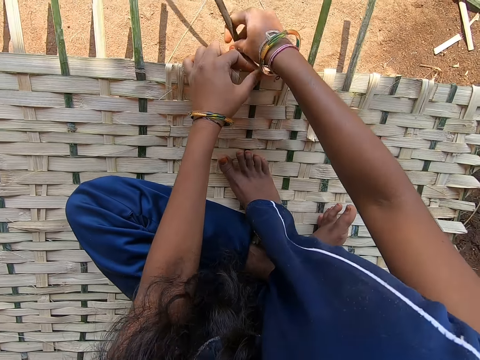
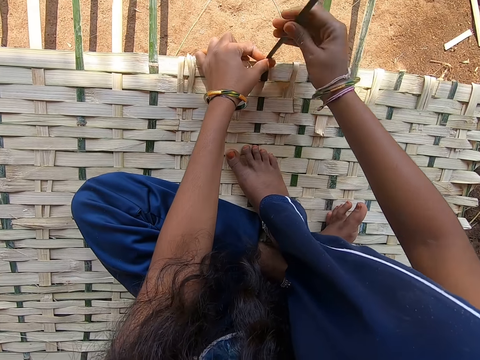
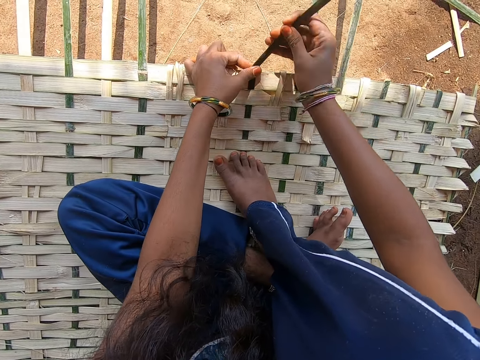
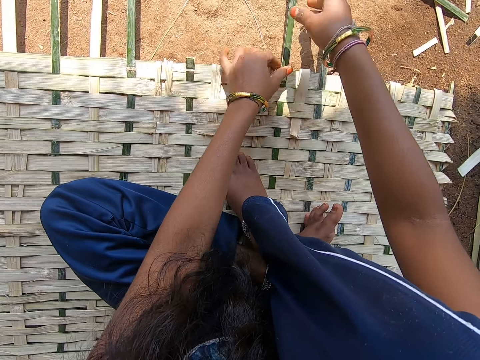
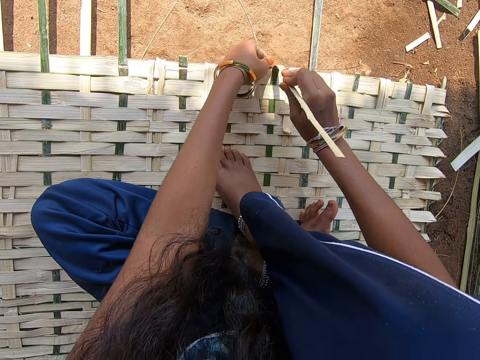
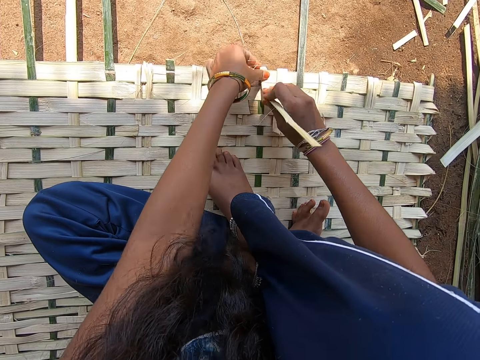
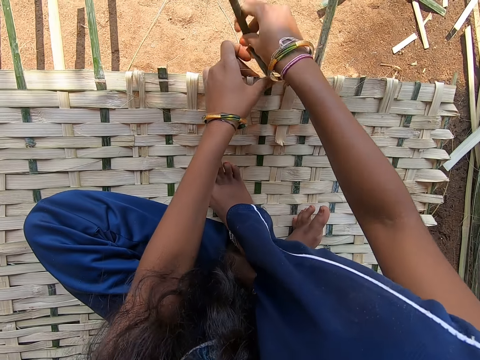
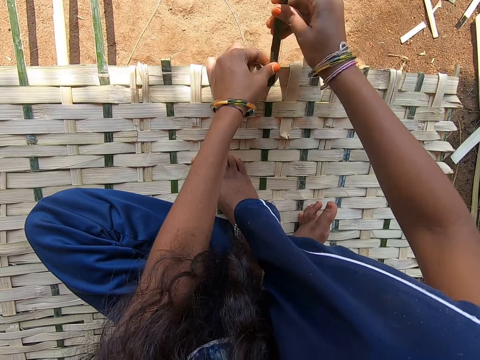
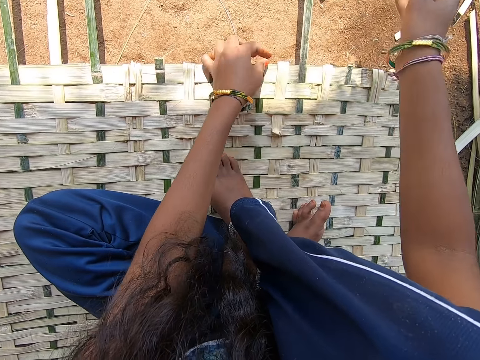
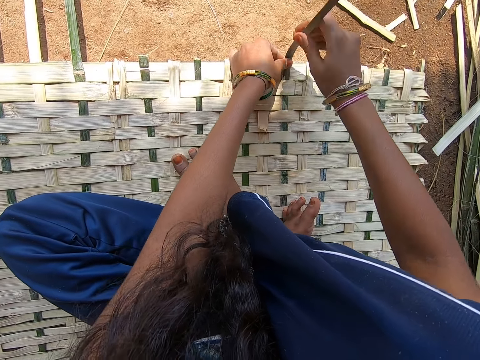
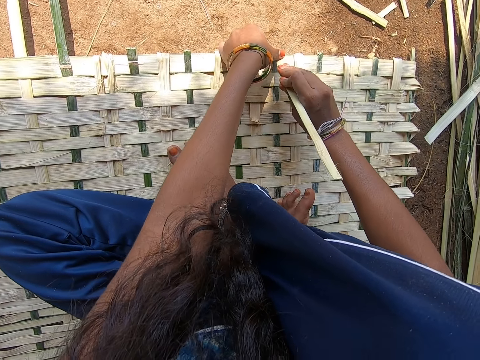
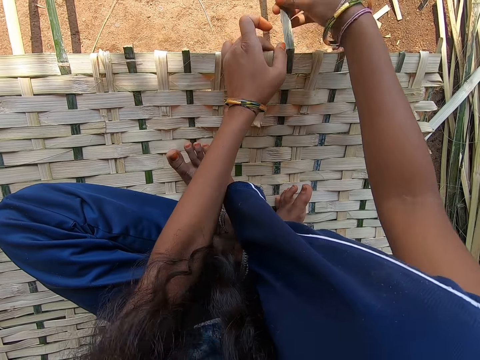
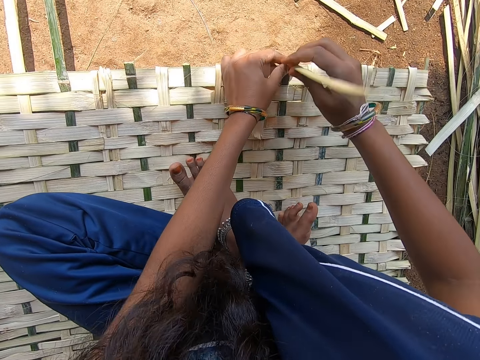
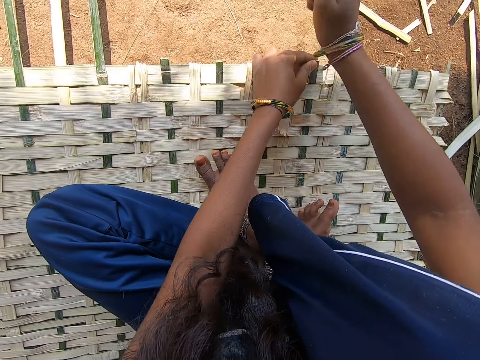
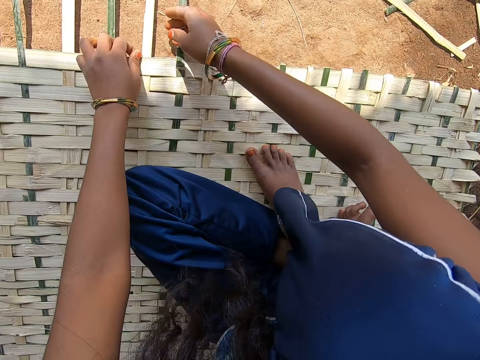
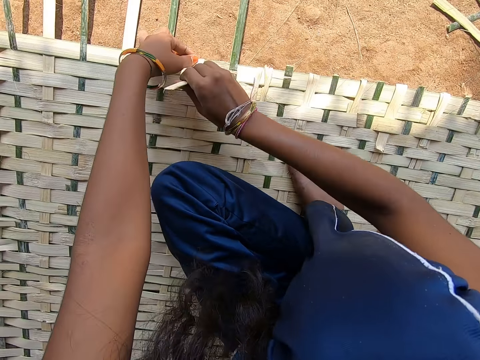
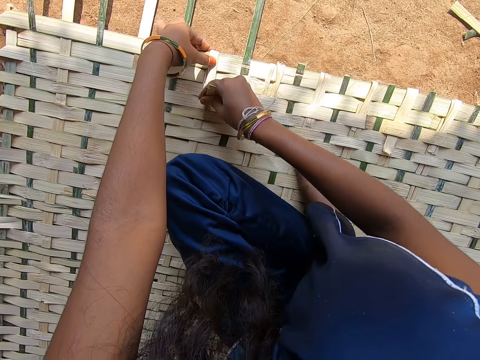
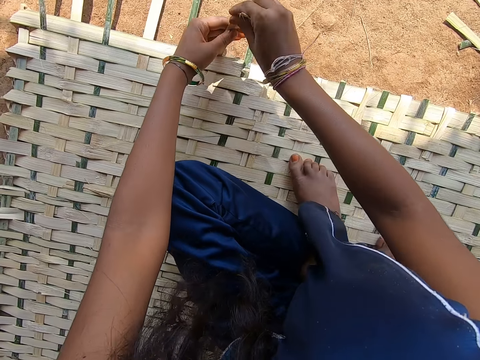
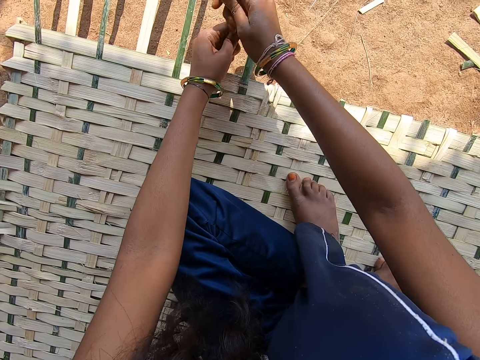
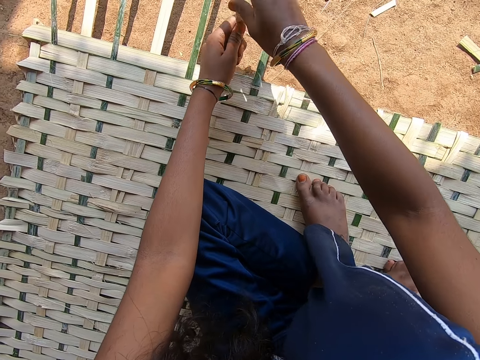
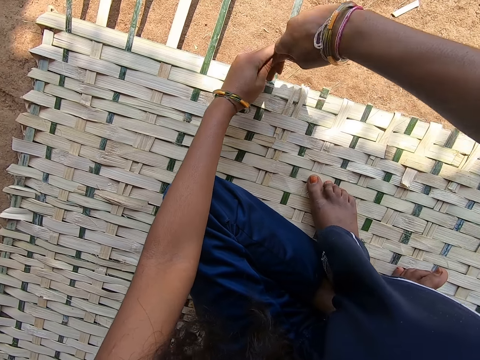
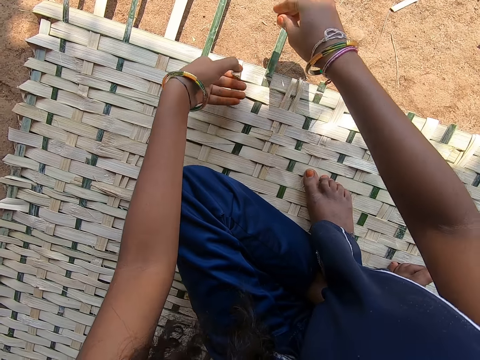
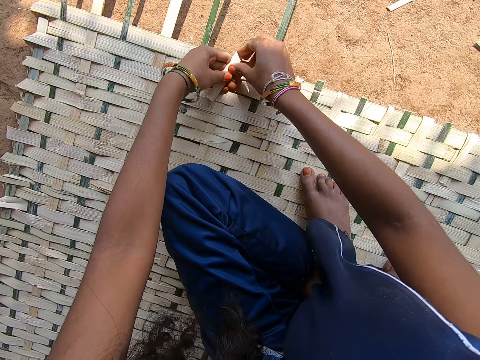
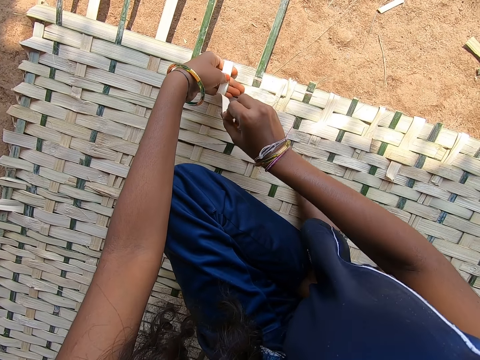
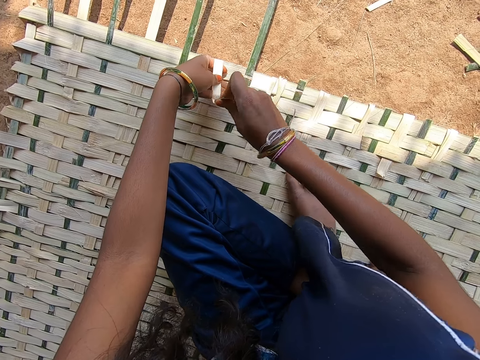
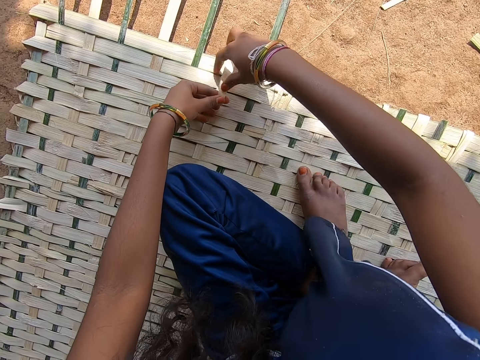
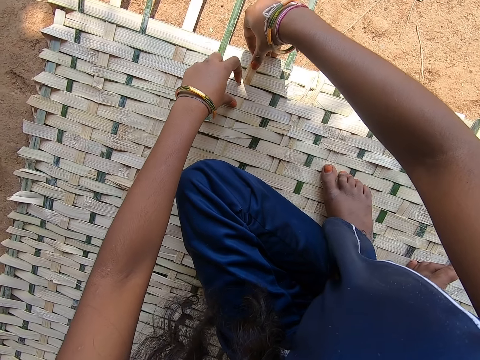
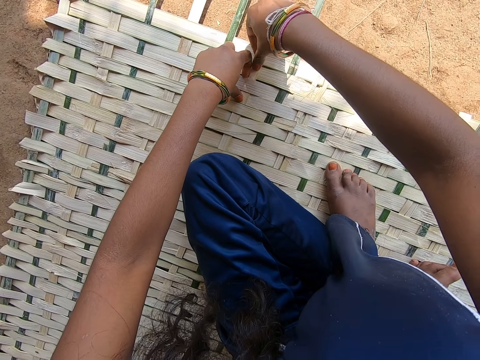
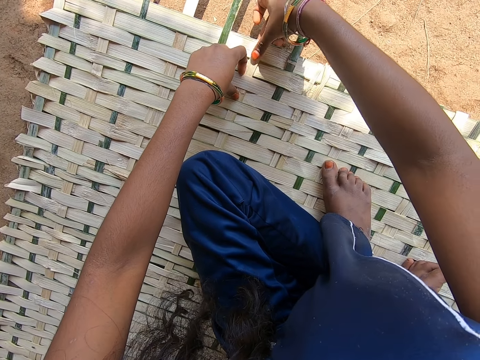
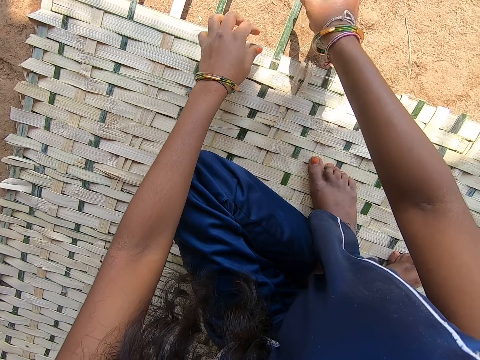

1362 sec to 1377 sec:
The camera wearer cuts the bamboo strip. They drop the bamboo strip or weaving bamboo on the ground. They cut the bamboo strip. They throw the weaving bamboo. They cut the weaving bamboo. They throw the weaving bamboo. They cut the weaving bamboo. They throw the weaving bamboo. They weave a basket.

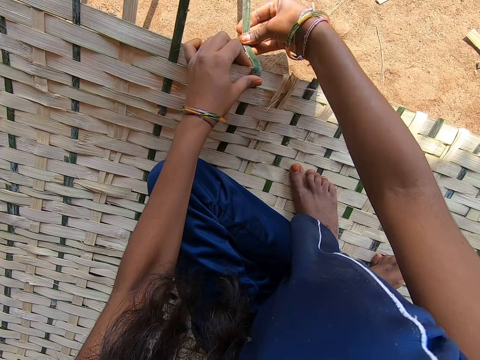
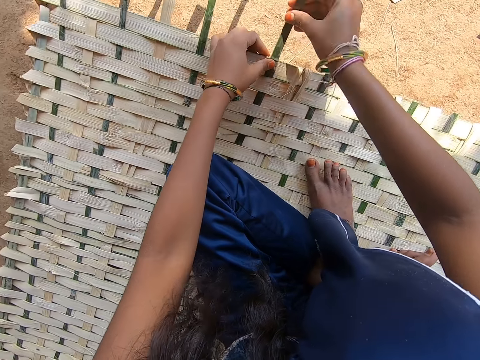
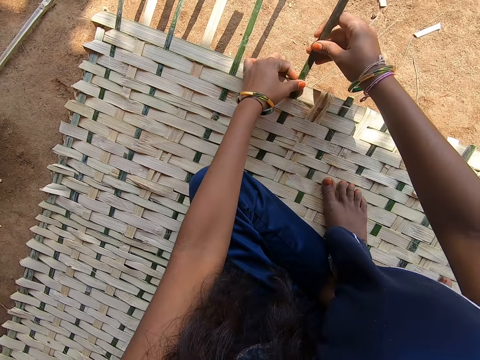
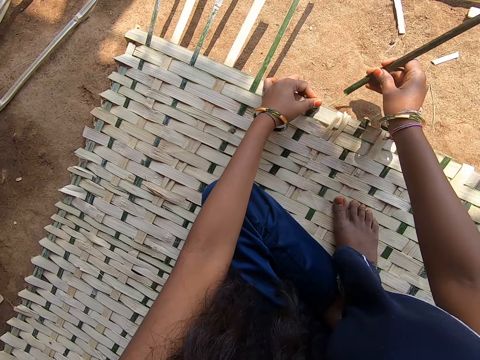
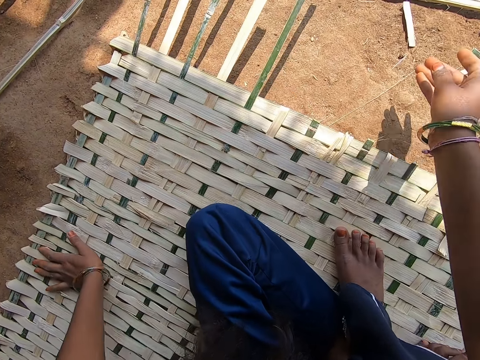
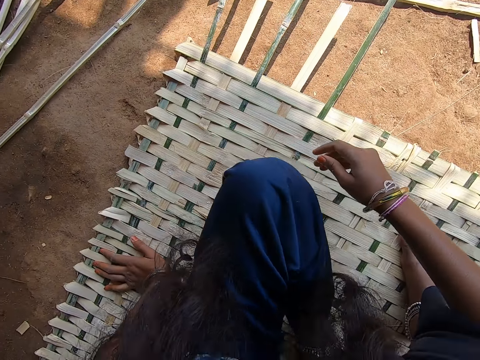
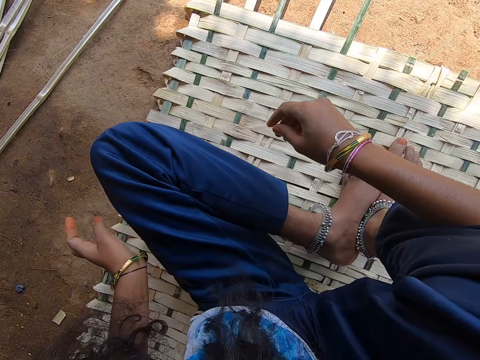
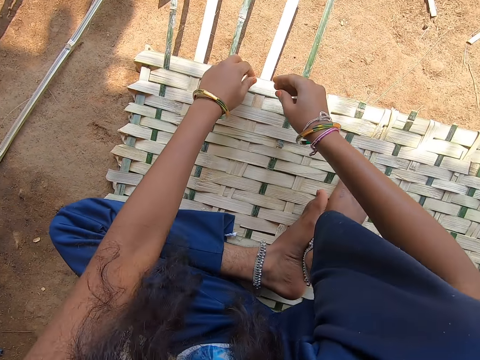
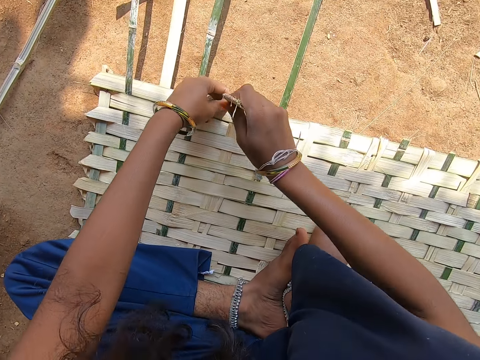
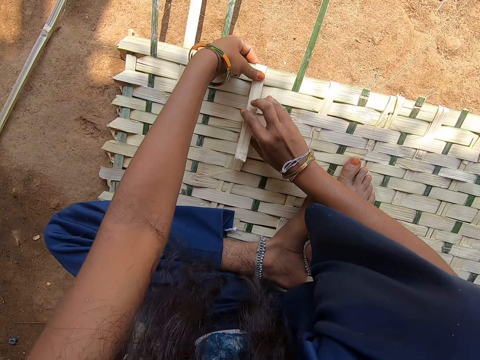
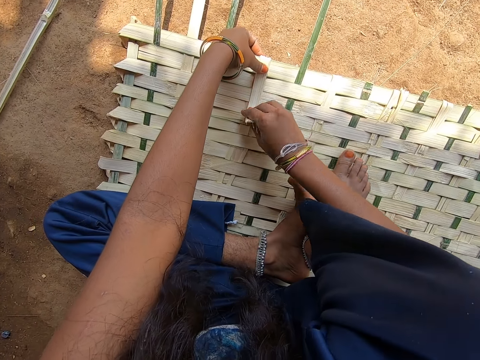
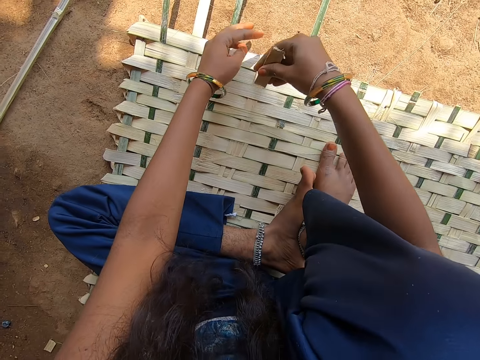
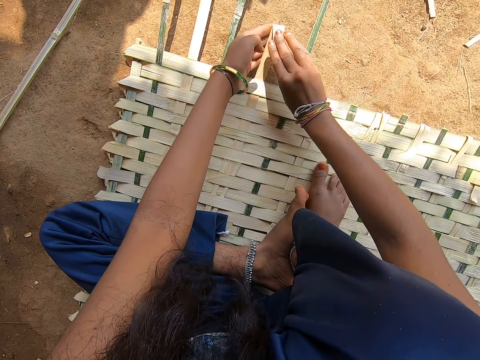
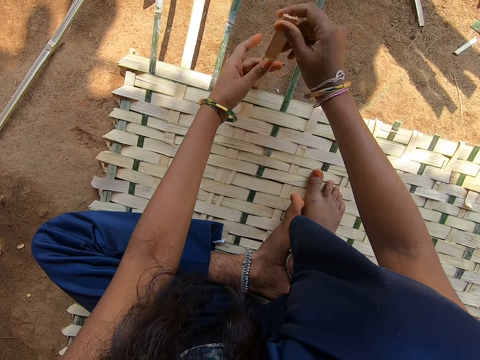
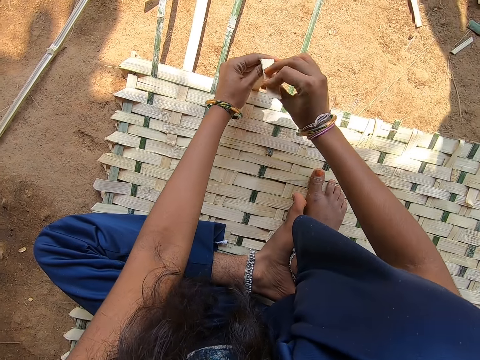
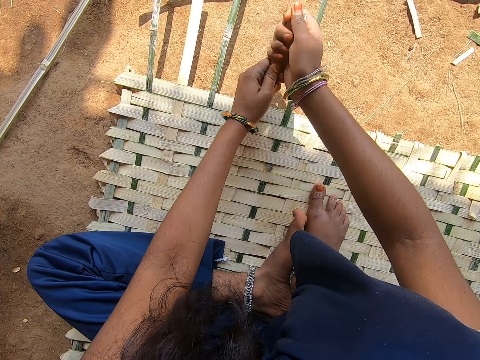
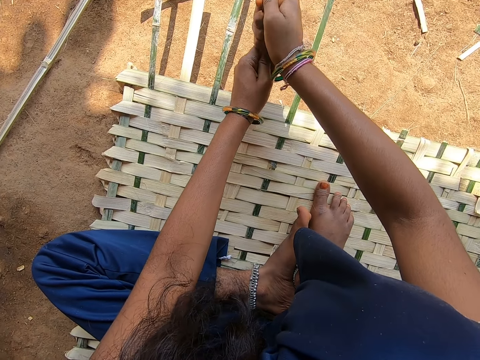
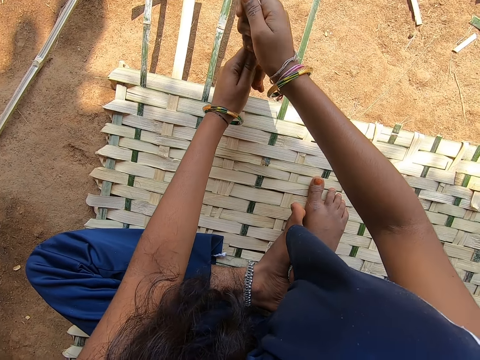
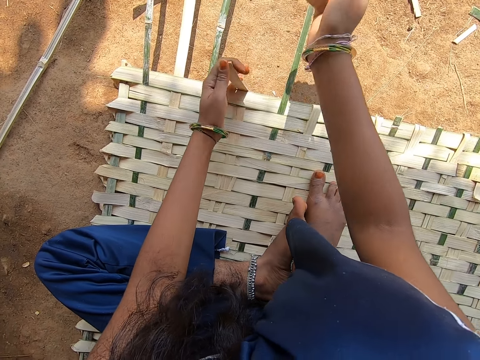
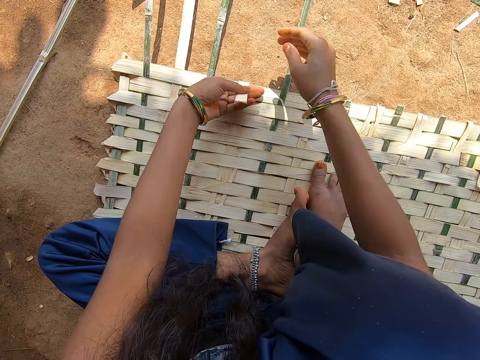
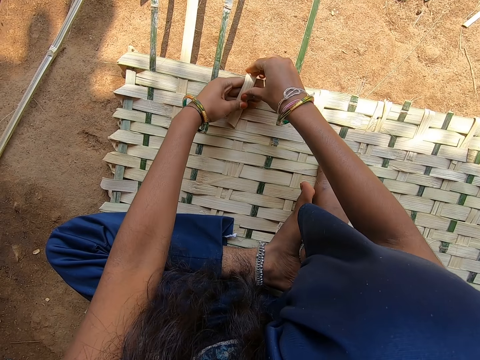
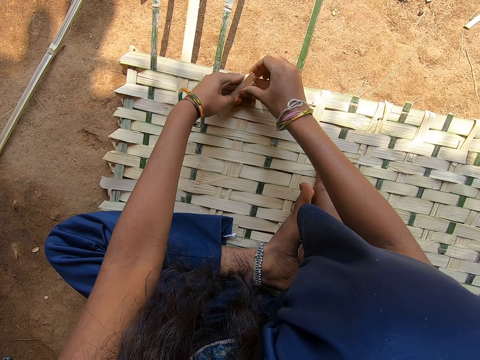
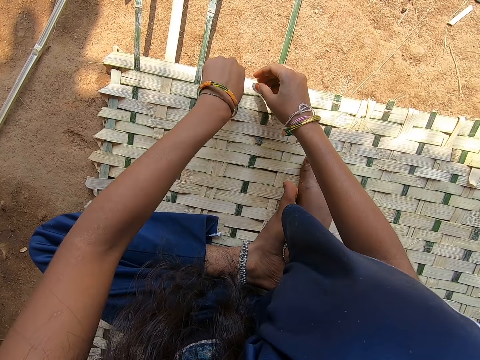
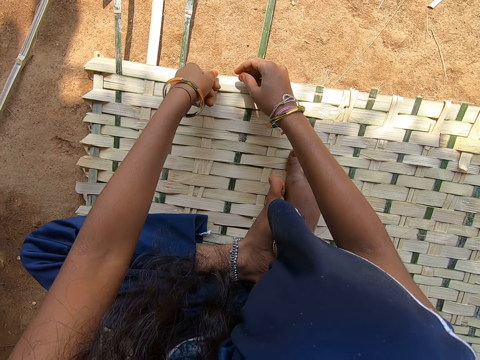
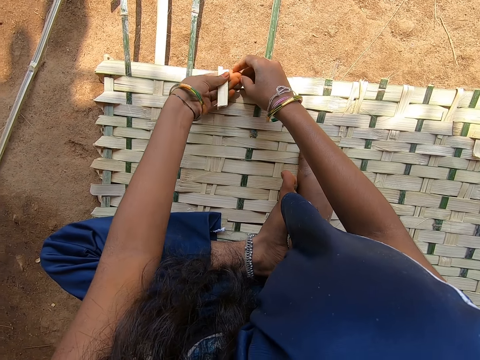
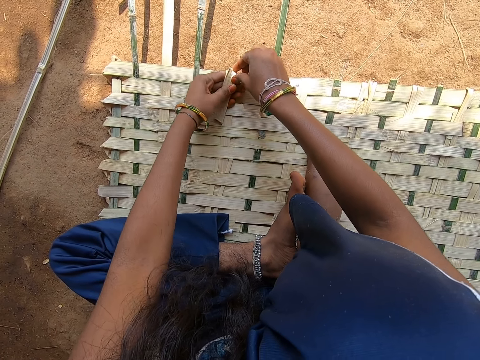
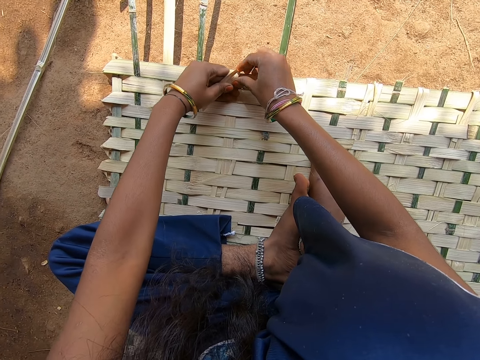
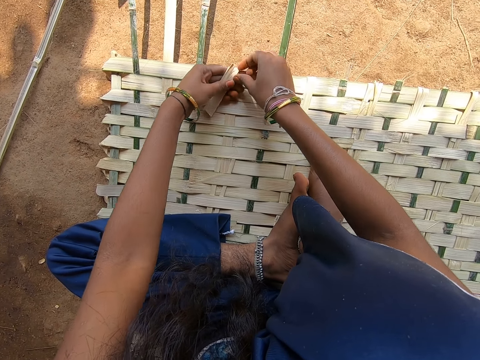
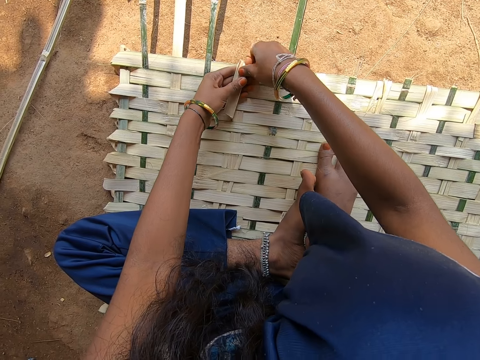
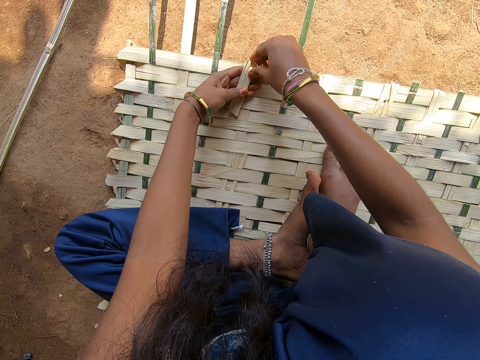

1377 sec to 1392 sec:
The camera wearer cuts the weaving bamboo. They throw the weaving bamboo. They hold on the basket. They release the basket. They sit on the basket. They fold the weaving bamboo. They cut the weaving bamboo. They throw the weaving bamboo. They cut the weaving bamboo.
